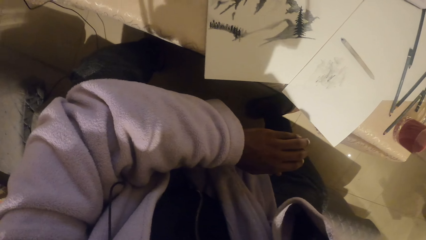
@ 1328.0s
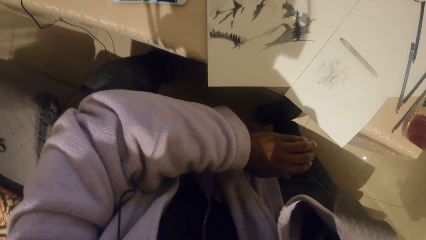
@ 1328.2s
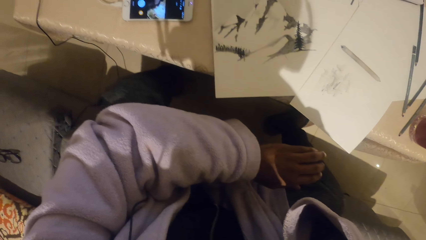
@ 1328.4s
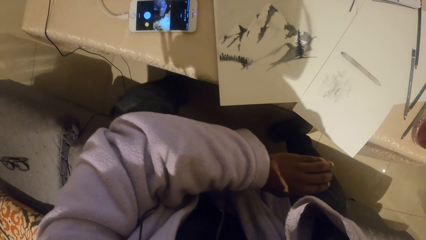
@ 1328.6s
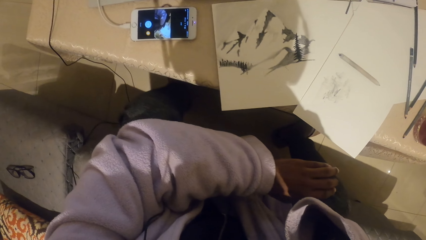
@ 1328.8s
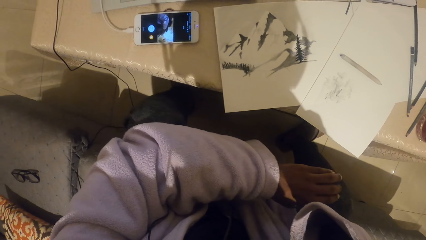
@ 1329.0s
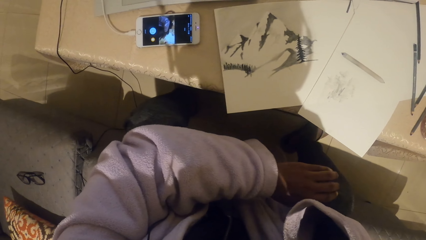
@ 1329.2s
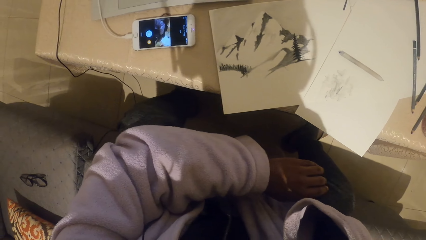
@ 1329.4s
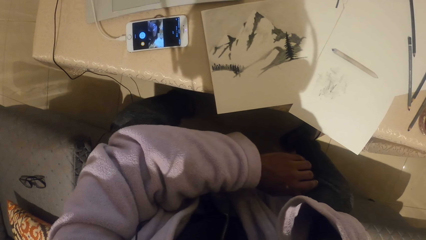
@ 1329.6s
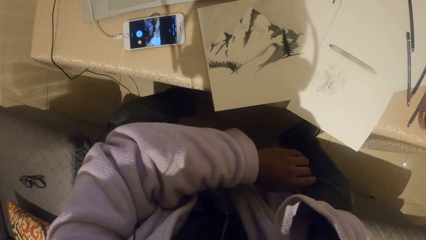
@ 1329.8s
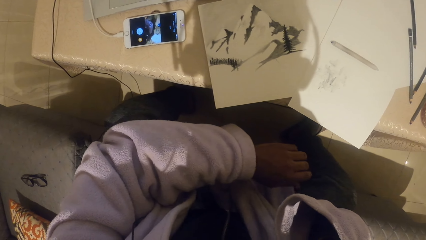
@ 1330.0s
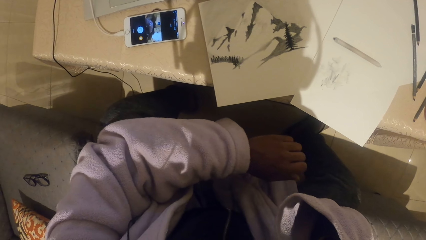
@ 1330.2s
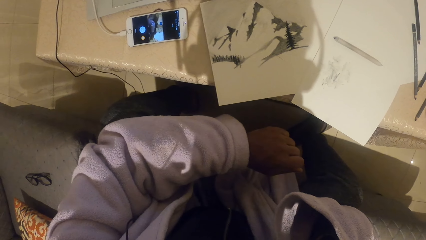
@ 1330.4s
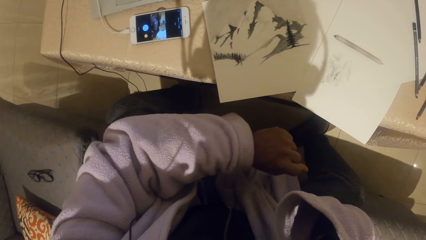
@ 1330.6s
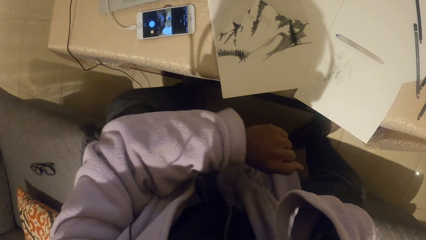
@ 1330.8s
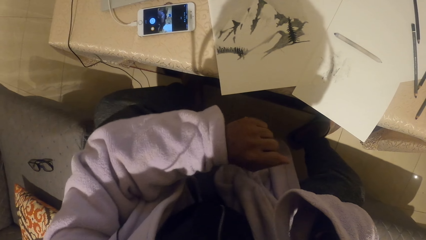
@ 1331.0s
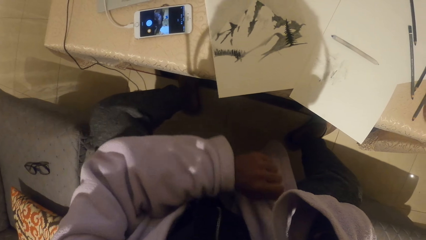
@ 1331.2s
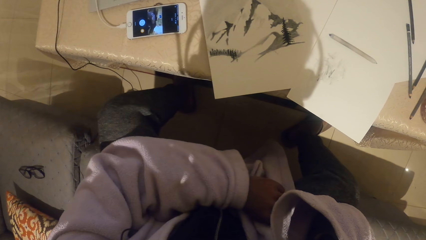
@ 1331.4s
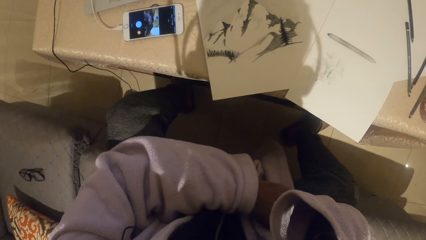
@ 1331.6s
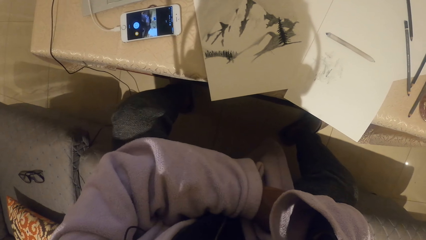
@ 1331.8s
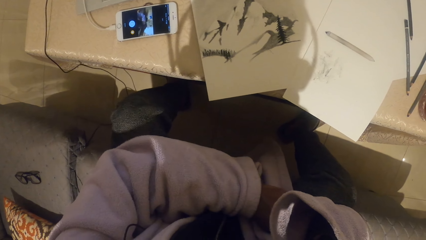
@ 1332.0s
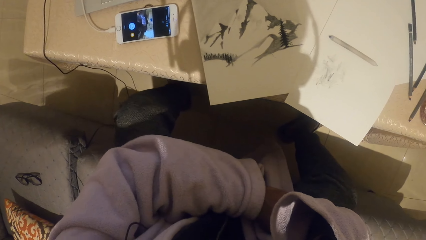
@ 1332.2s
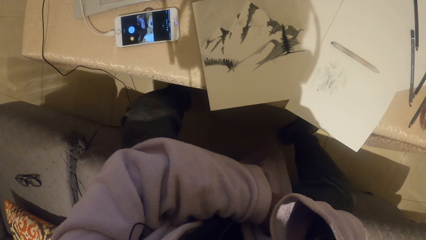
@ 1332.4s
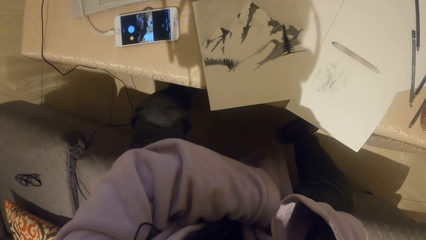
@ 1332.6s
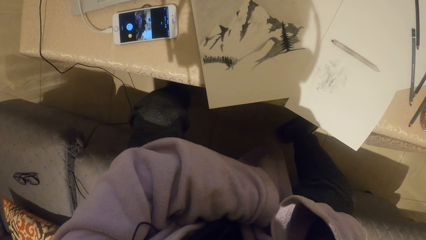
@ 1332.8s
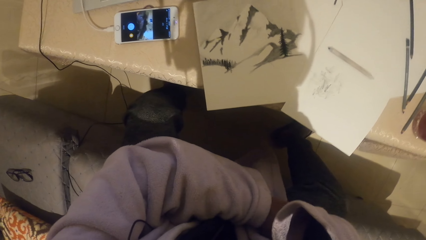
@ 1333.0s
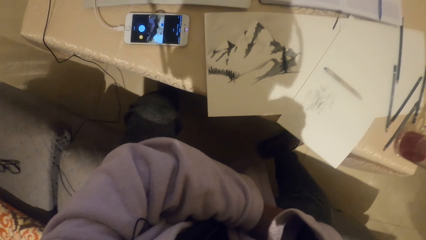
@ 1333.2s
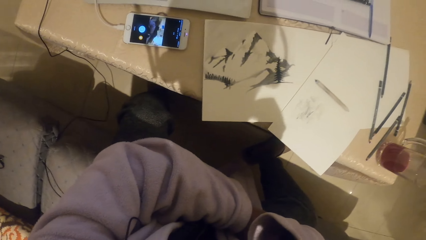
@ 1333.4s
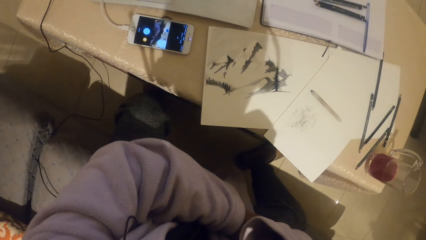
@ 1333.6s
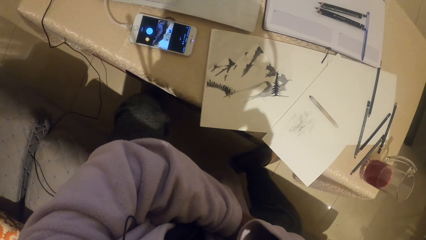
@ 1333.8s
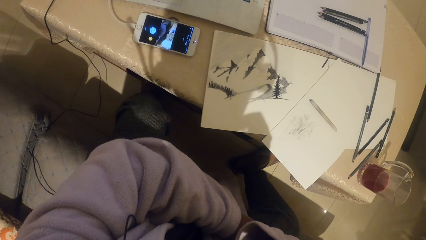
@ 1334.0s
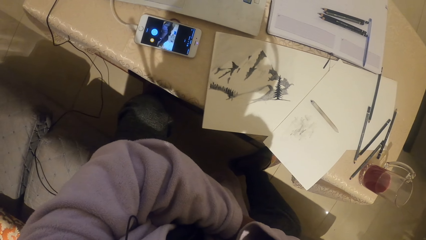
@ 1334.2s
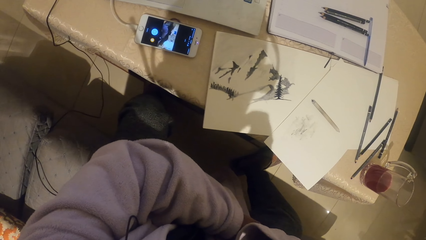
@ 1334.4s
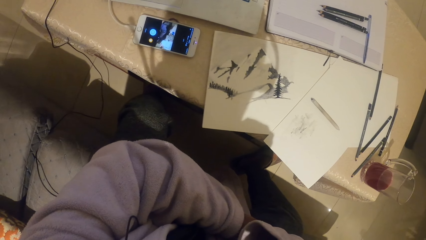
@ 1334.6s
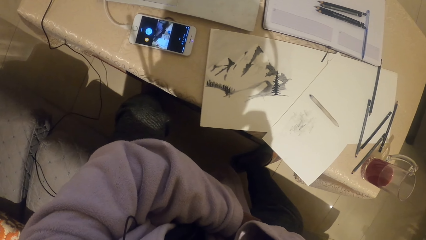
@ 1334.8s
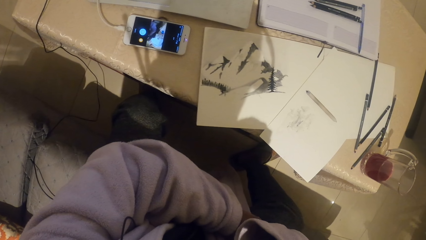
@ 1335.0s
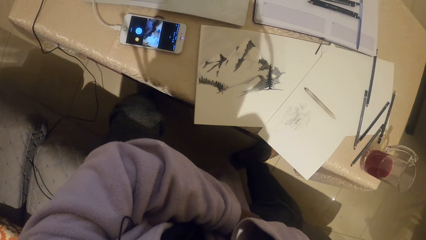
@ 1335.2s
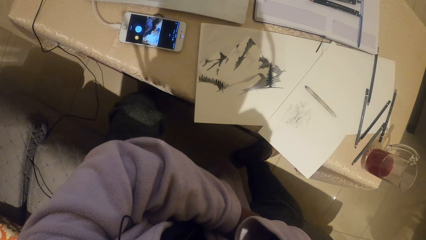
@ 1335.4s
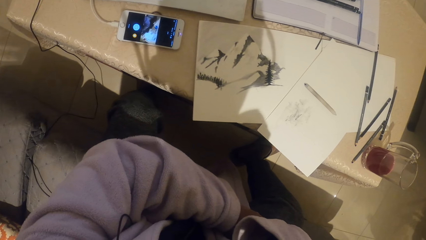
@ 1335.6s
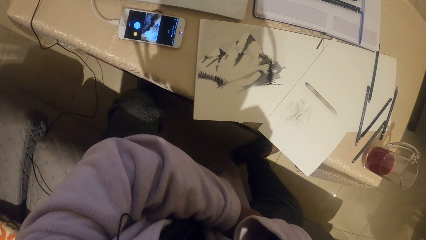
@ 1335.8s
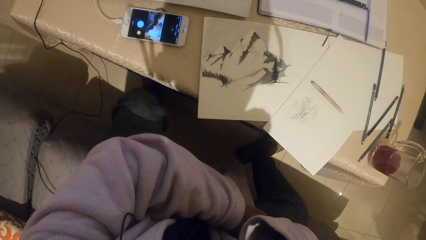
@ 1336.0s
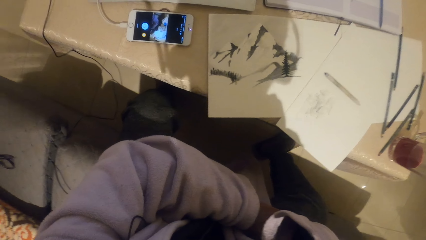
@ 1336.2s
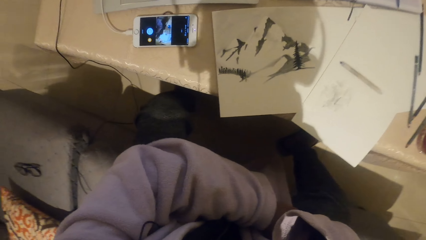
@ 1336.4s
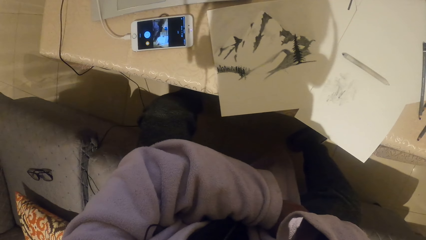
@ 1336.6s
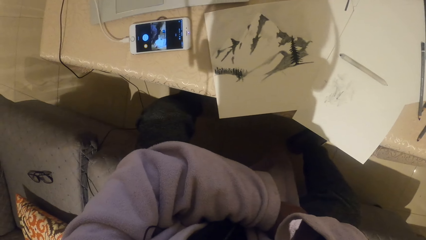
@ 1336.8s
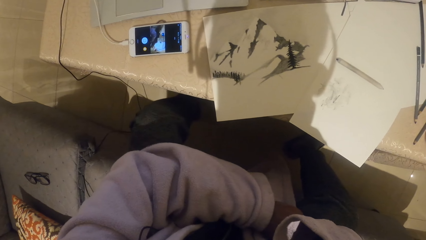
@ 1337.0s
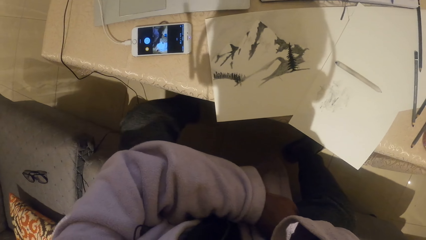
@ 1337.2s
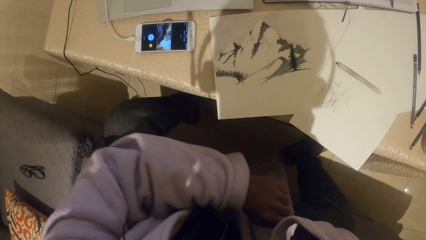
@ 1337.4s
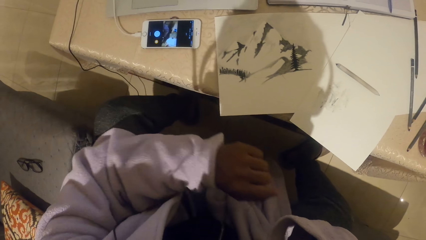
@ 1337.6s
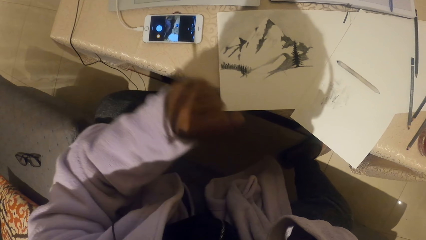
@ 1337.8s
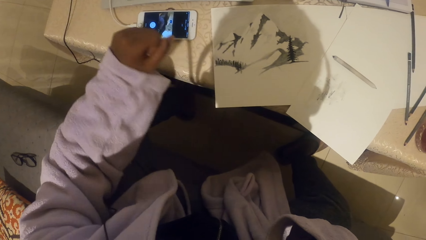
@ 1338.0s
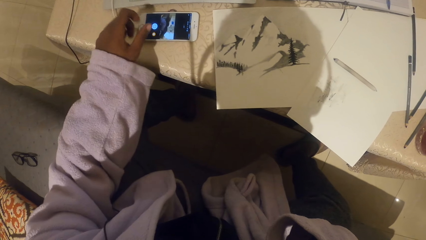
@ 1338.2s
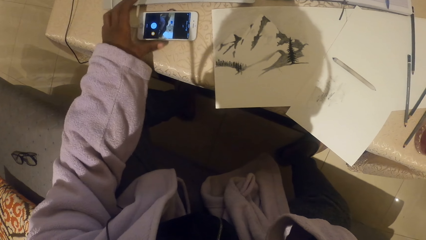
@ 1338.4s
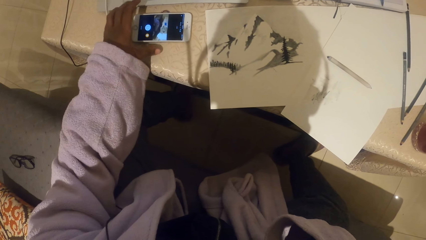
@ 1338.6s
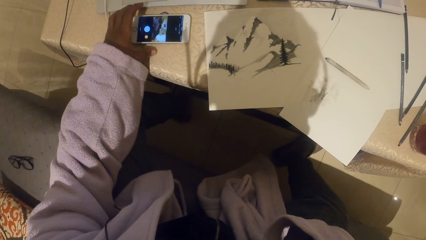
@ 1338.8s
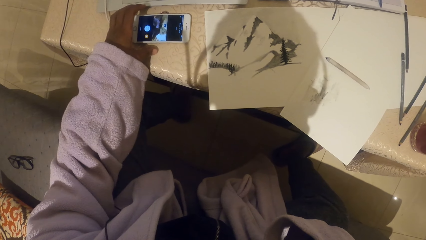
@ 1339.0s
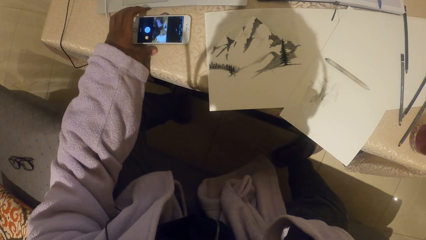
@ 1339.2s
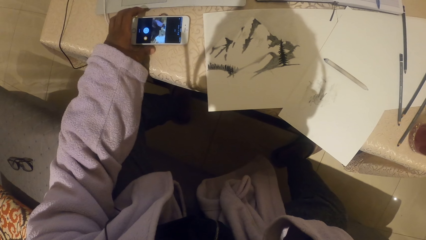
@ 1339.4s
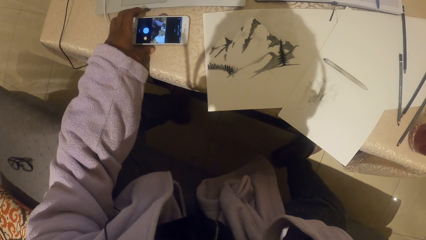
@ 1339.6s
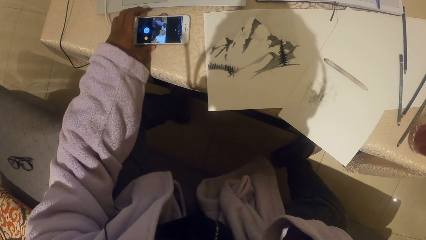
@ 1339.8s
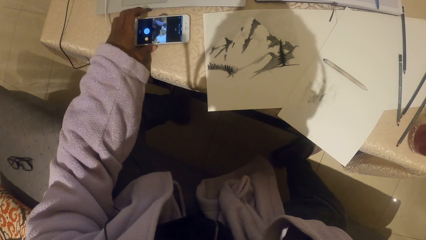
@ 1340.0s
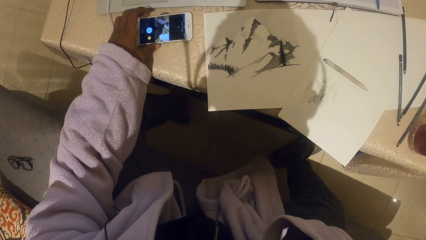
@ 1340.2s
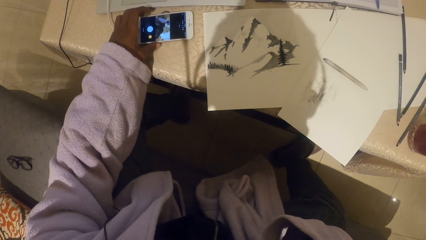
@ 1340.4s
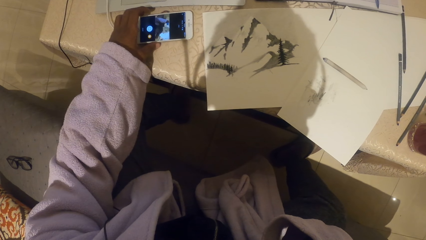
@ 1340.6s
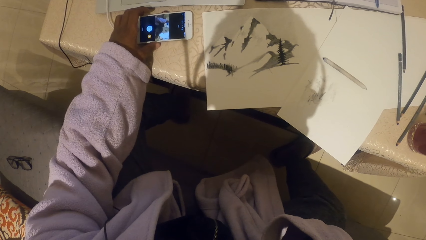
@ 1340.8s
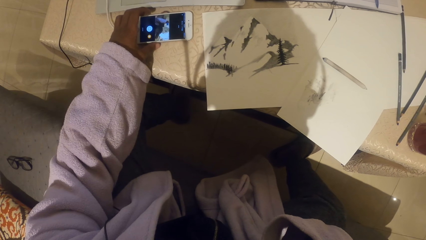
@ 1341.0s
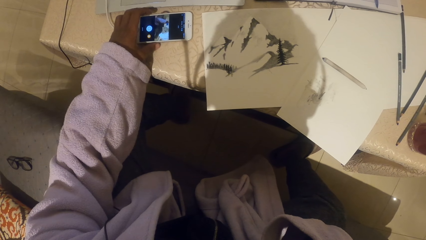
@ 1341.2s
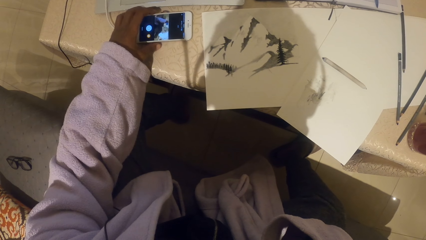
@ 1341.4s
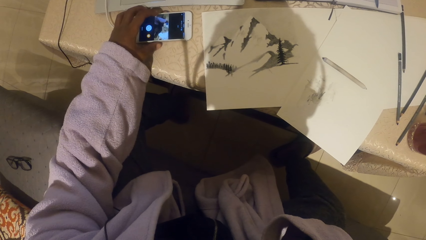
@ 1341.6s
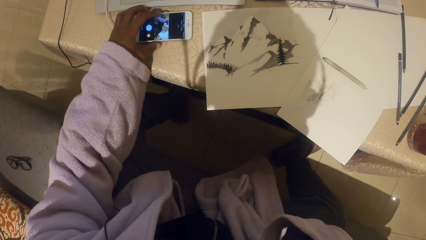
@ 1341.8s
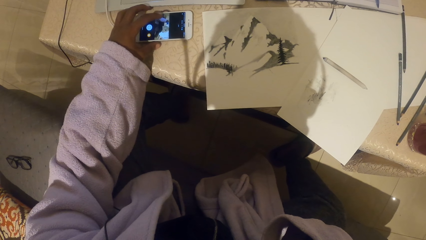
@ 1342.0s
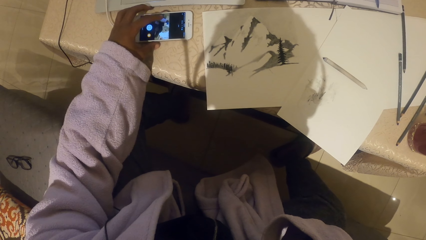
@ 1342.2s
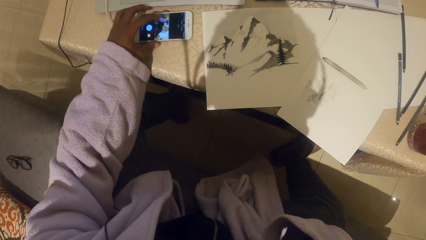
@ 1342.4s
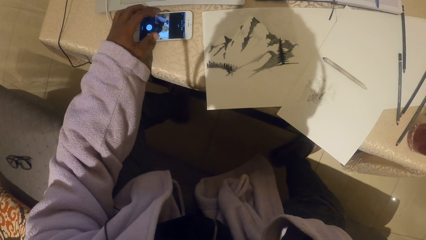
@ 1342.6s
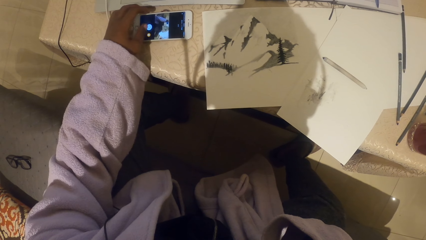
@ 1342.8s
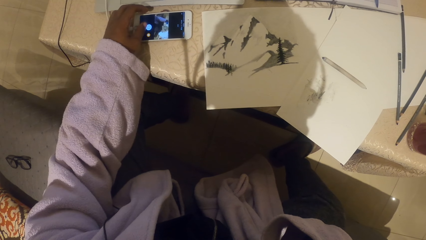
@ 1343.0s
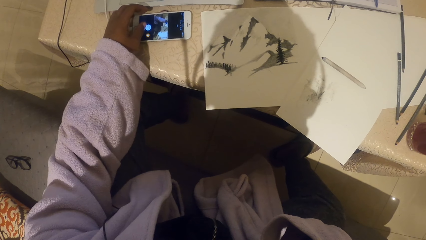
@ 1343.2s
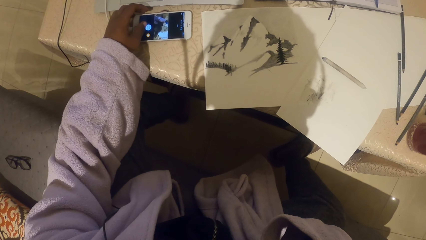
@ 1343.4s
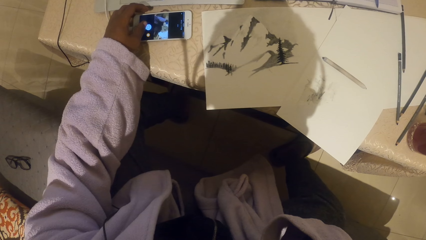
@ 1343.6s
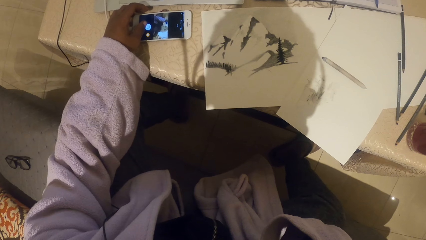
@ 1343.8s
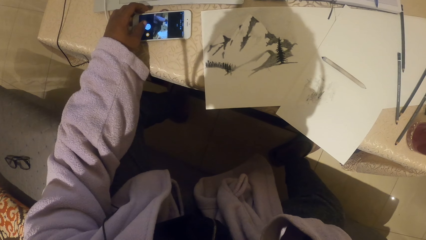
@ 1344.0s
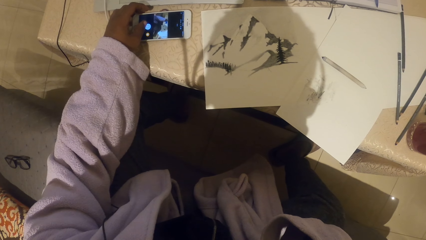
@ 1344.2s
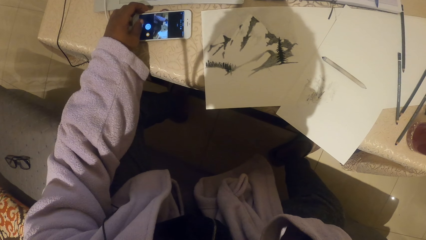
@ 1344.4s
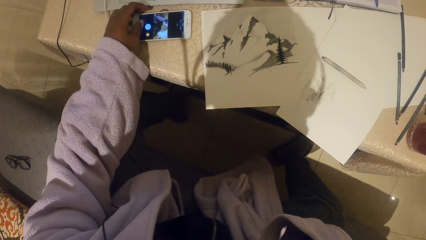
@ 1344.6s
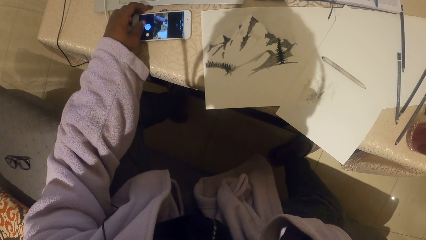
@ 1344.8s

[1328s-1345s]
The camera wearer stares at the drawing. They touch a mobile phone.
